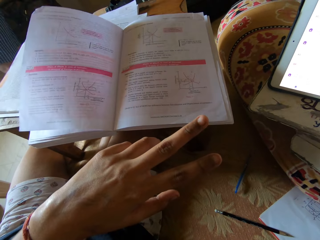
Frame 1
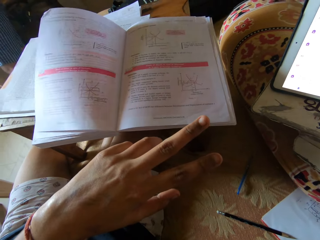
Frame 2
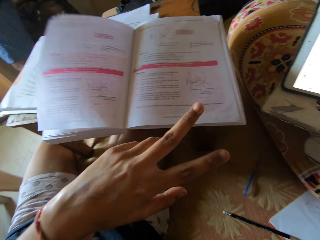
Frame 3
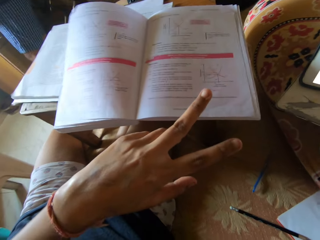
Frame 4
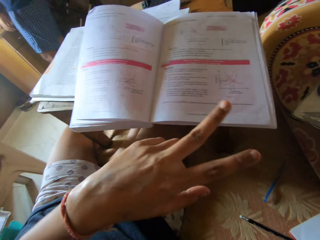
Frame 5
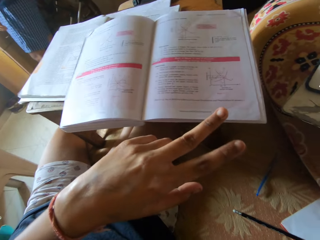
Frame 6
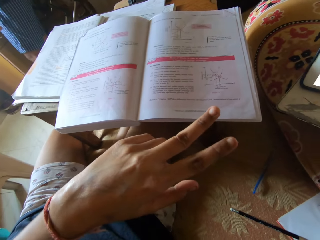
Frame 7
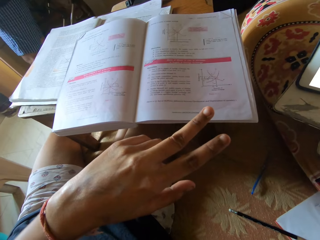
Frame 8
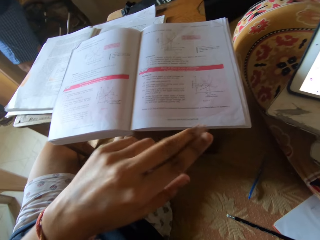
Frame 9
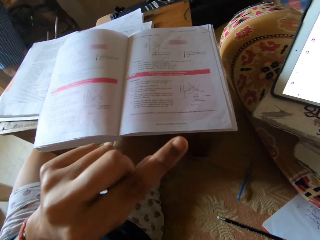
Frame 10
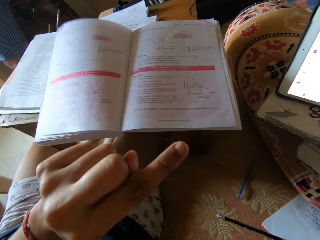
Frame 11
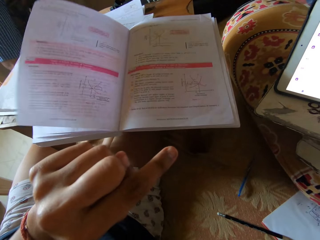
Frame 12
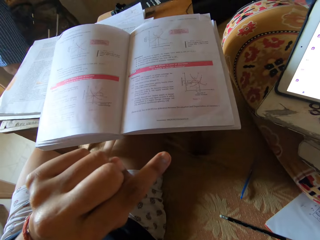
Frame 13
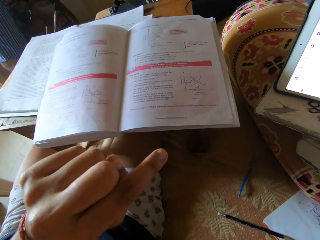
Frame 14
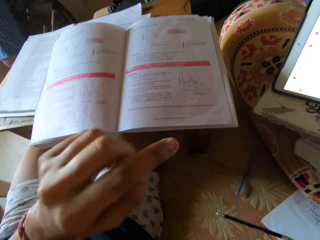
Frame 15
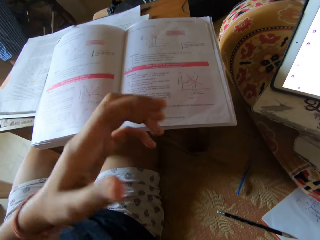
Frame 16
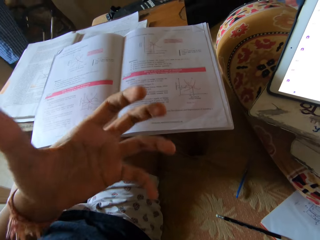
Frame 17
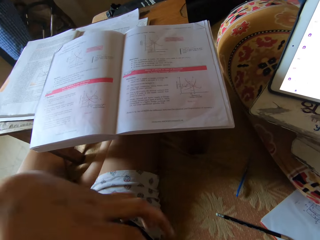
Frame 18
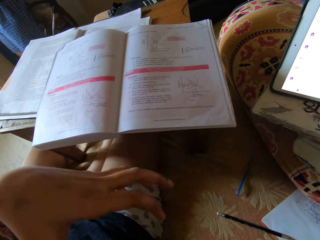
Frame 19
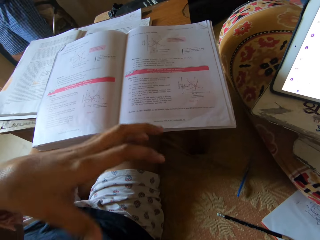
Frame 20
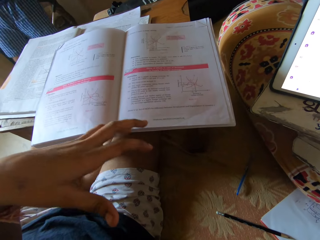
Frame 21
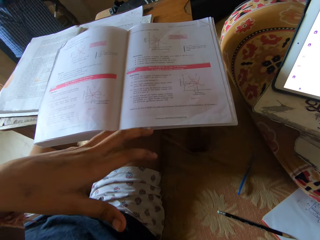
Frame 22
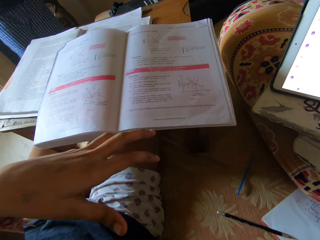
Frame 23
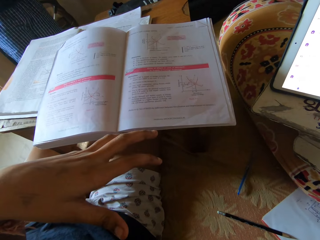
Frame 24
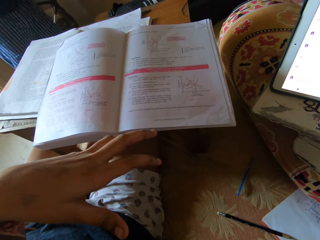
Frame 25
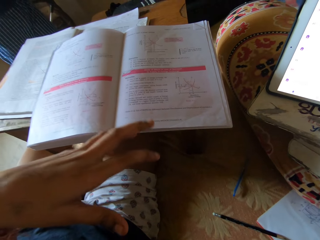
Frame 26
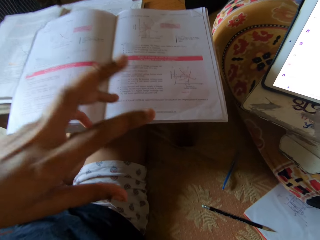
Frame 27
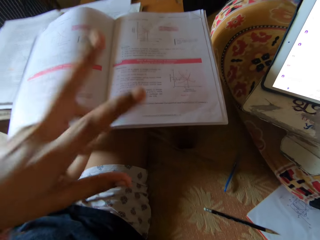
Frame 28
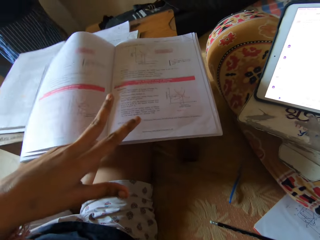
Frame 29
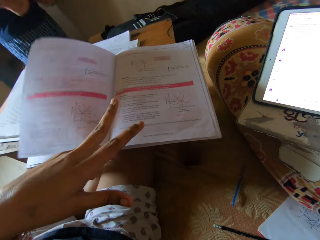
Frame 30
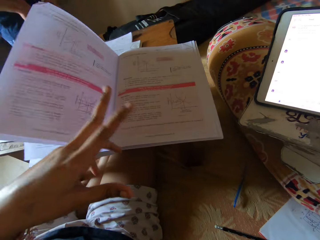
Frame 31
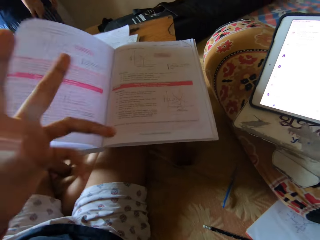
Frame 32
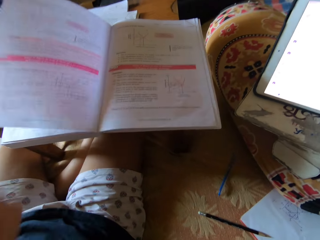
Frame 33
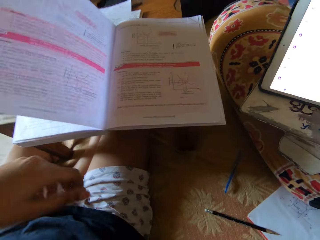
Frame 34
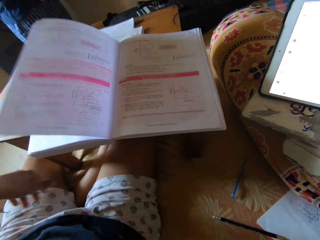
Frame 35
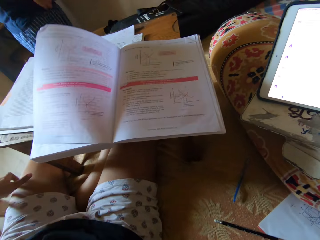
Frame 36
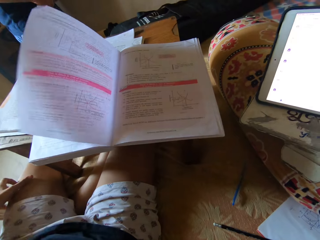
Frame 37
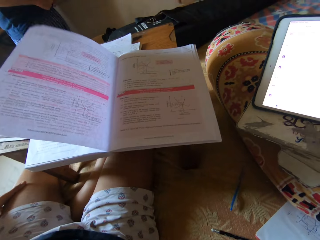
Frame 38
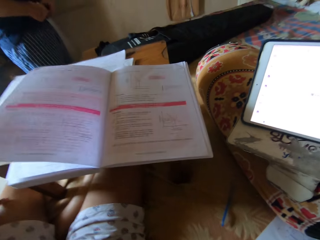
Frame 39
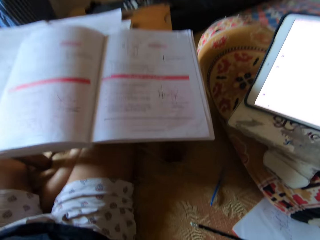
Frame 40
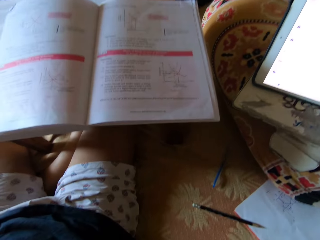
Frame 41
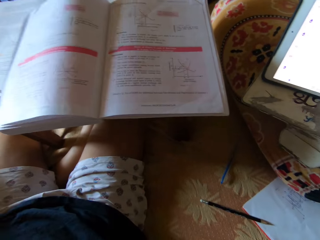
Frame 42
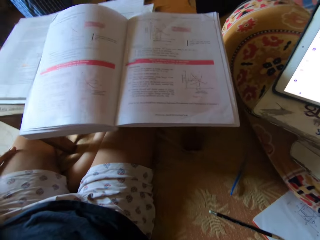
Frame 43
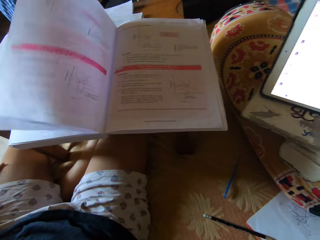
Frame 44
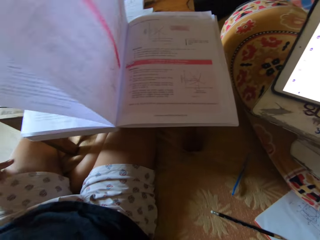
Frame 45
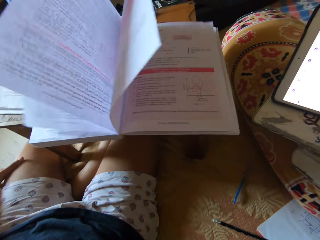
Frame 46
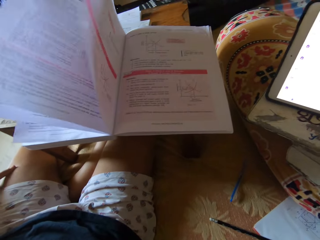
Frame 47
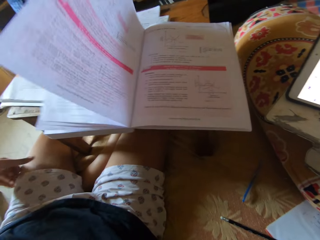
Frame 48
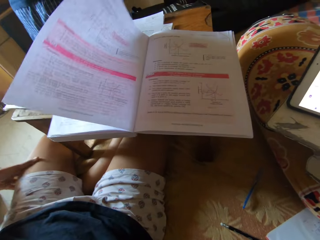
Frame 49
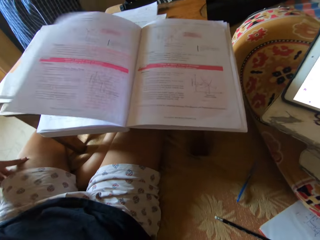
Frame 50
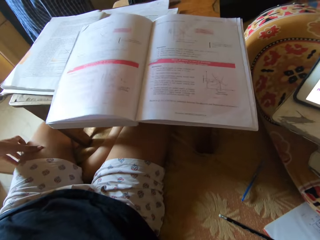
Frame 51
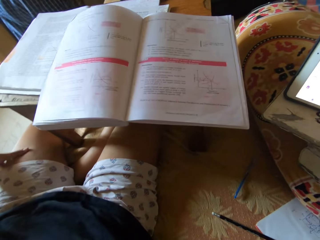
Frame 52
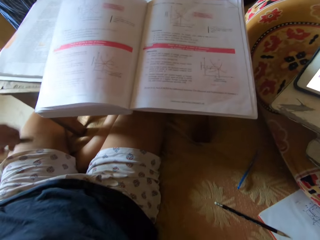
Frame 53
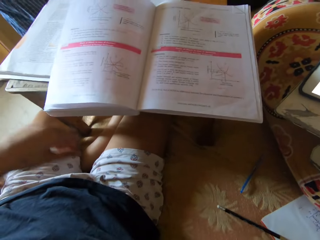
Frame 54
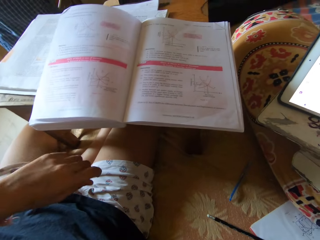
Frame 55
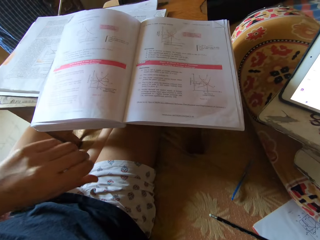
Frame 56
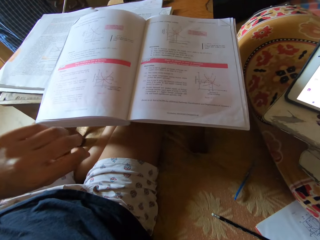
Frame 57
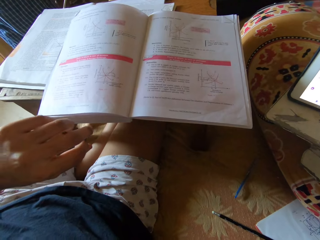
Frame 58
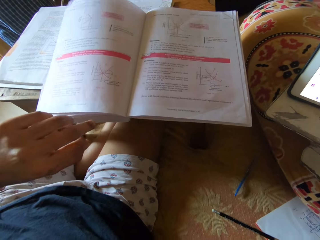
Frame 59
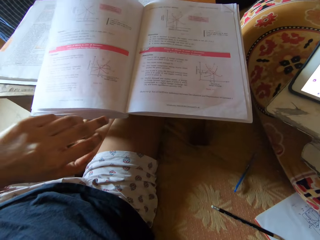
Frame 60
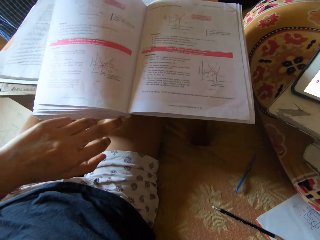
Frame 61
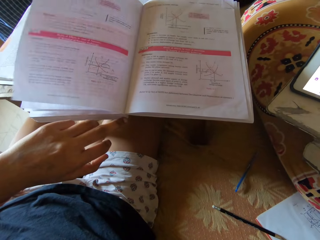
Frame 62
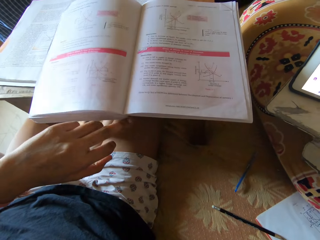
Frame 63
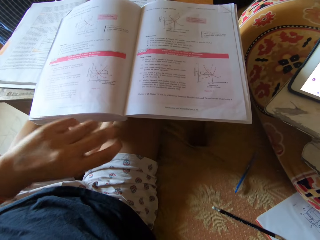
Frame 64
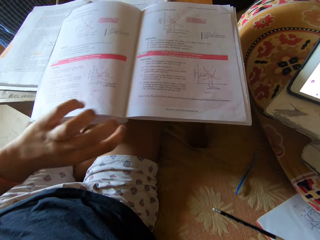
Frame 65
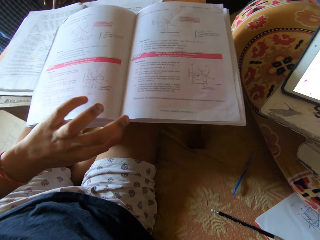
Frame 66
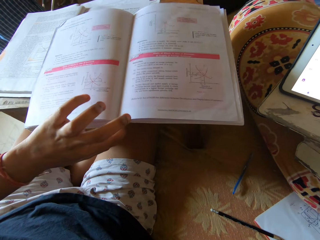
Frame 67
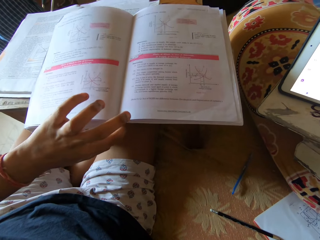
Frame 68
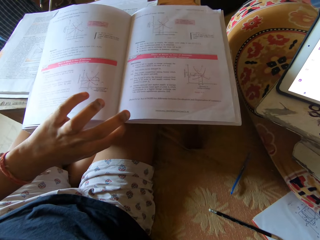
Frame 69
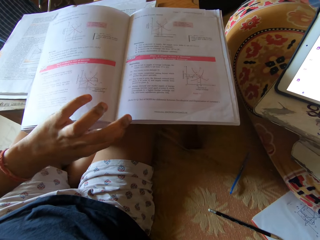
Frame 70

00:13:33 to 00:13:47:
The person walks around the room. The camera wearer touches the thigh with the left hand.

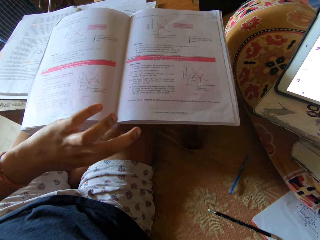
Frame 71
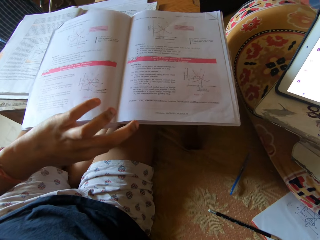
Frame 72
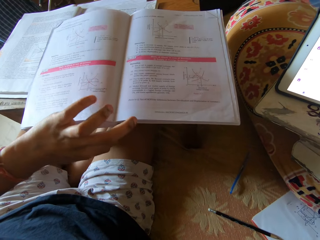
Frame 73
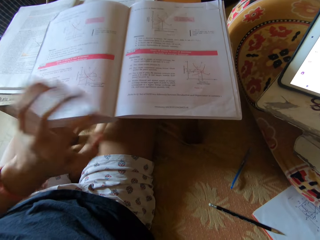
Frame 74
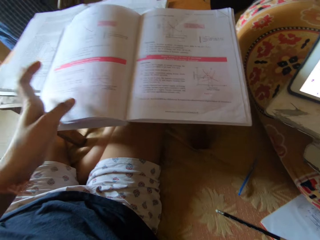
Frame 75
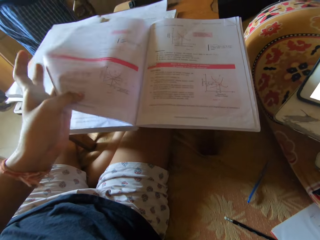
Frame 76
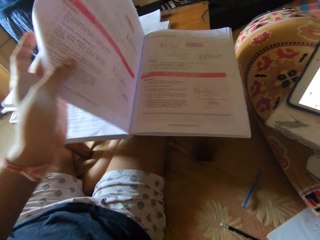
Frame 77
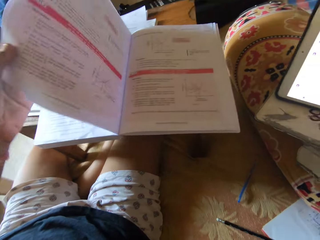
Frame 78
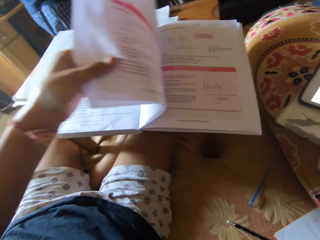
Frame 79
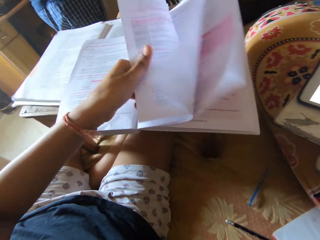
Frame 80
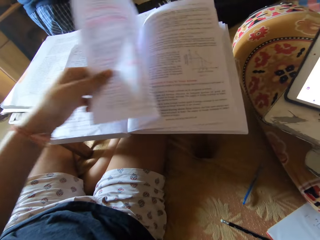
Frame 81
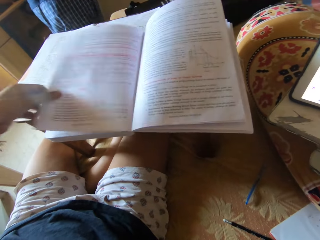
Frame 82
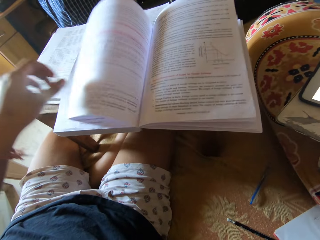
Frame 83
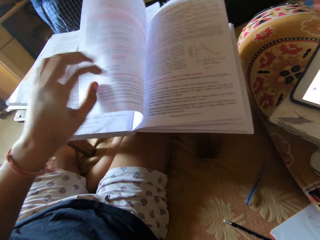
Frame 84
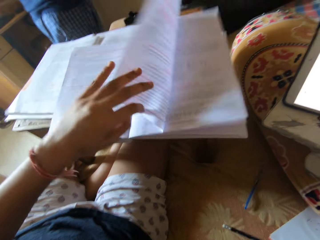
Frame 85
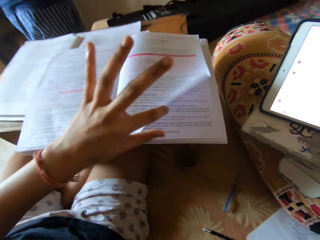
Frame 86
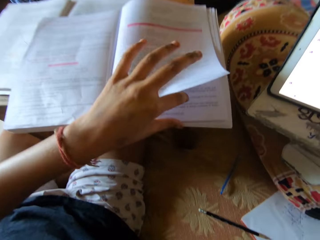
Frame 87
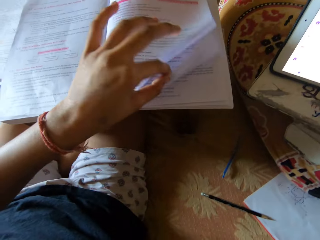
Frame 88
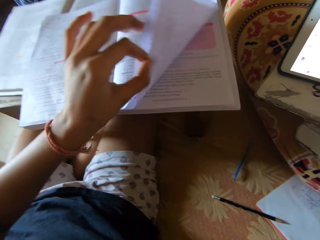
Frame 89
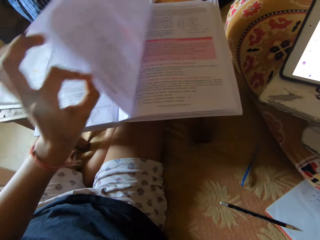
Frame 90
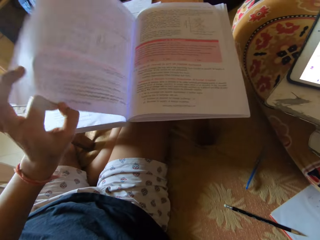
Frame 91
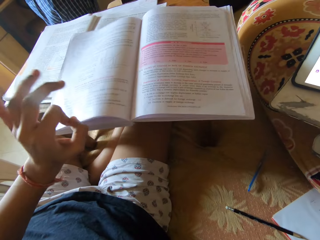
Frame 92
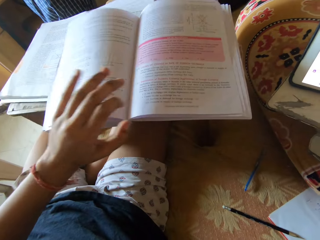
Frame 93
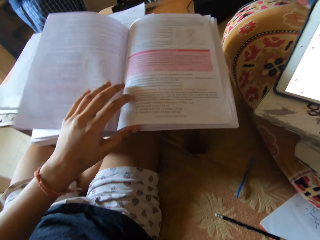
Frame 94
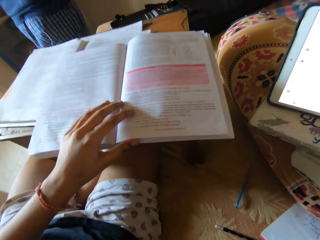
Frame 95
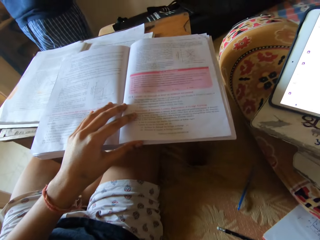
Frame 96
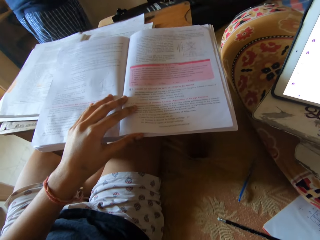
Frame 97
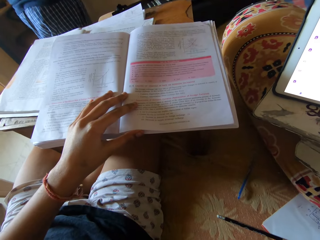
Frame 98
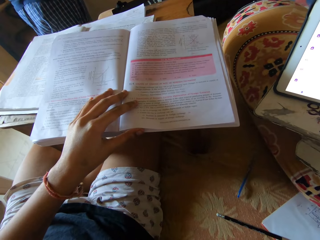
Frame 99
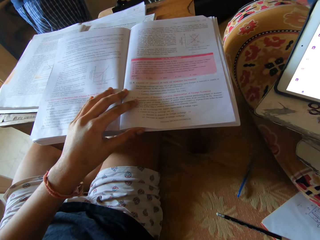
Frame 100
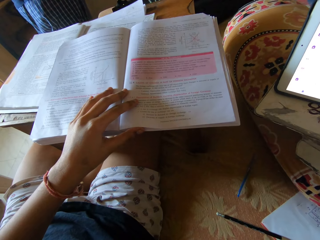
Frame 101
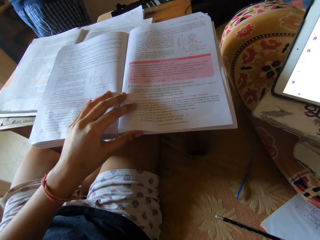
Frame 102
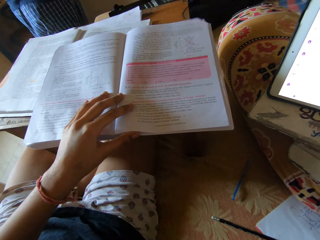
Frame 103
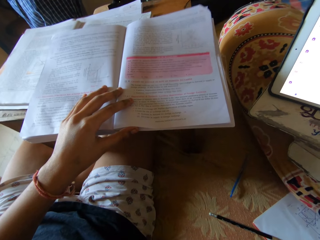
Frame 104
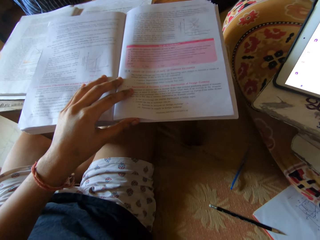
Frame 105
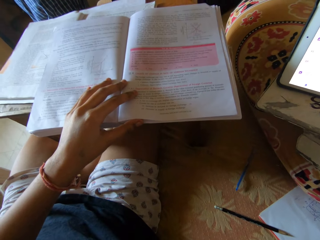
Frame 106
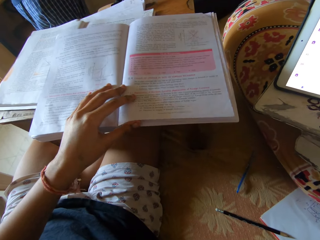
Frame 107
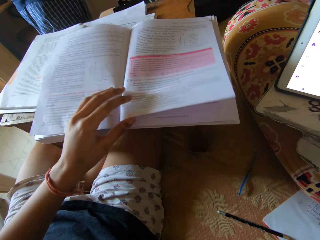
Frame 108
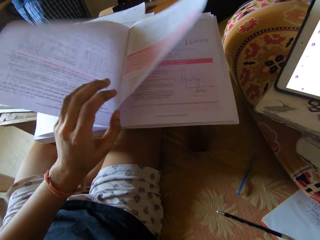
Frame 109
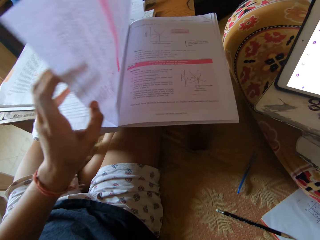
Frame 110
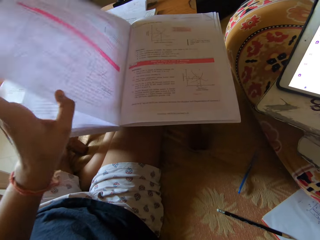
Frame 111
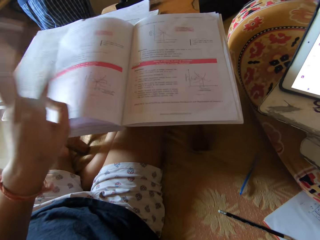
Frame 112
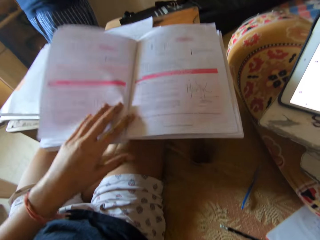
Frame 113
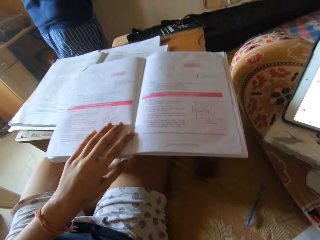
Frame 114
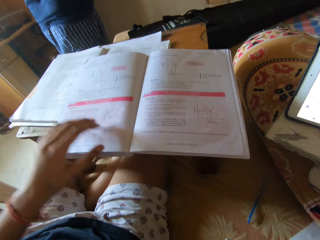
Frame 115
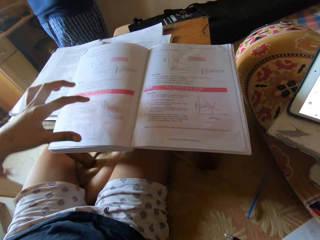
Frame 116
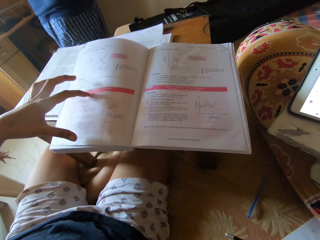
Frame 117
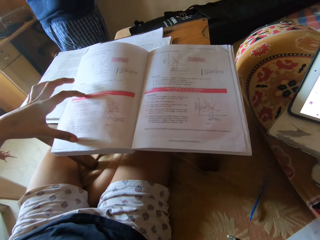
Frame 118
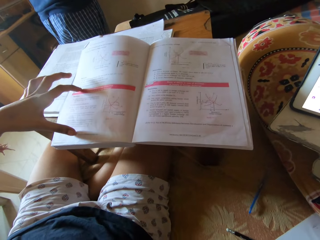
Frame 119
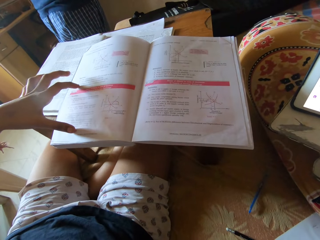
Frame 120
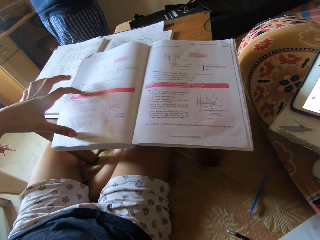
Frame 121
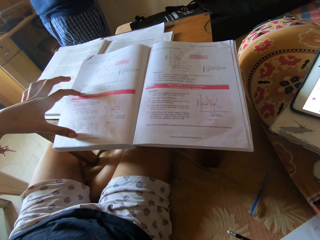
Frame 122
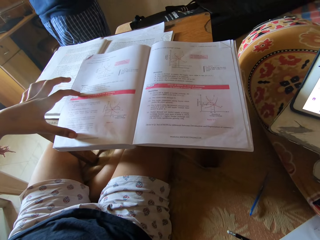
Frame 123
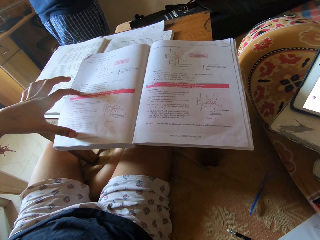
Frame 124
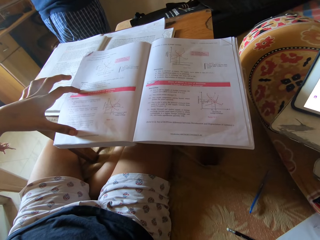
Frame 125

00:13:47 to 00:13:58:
The camera wearer turns pages on the textbook. They continue to read. They turn the book page.
